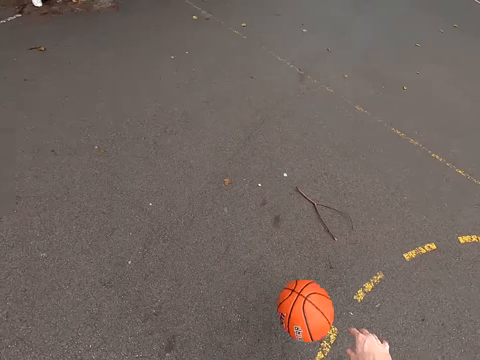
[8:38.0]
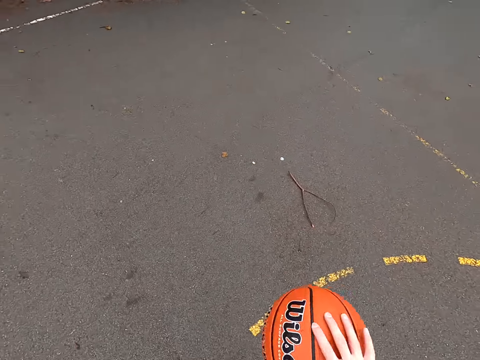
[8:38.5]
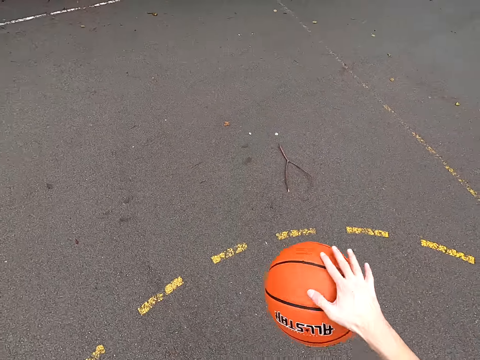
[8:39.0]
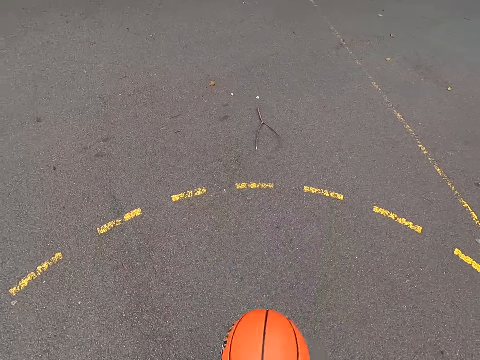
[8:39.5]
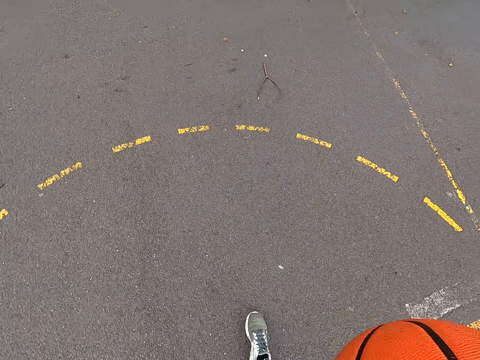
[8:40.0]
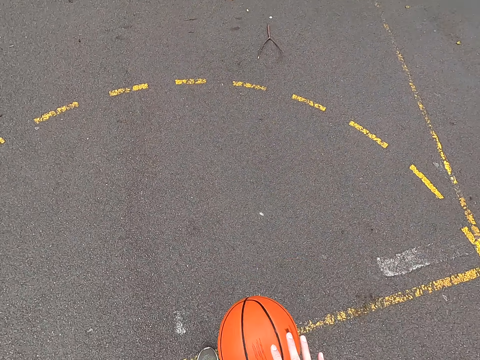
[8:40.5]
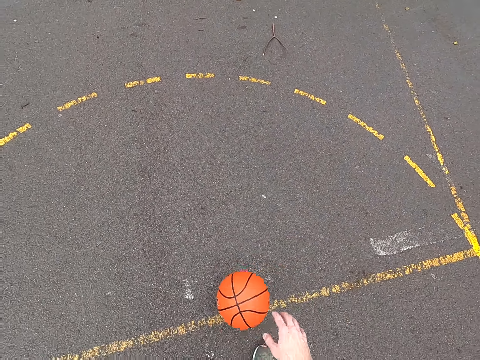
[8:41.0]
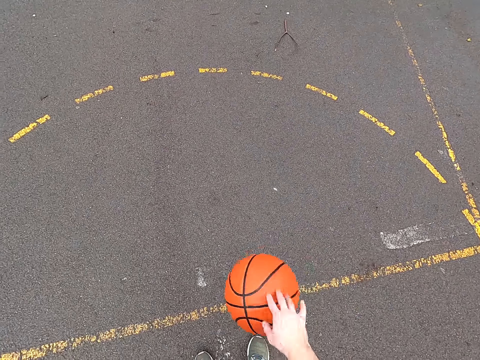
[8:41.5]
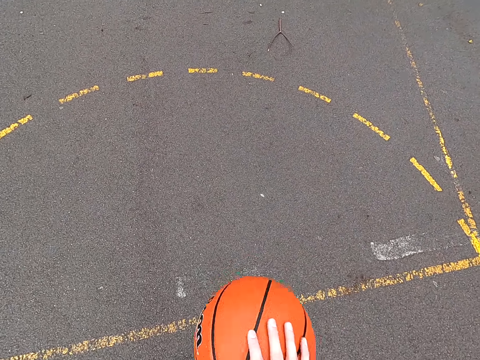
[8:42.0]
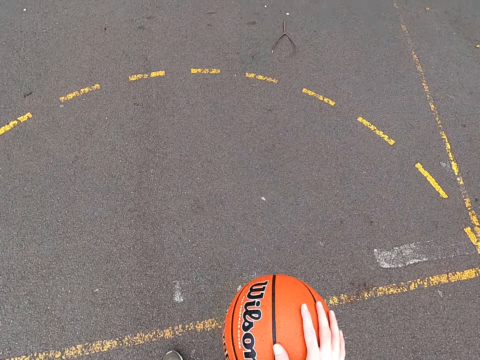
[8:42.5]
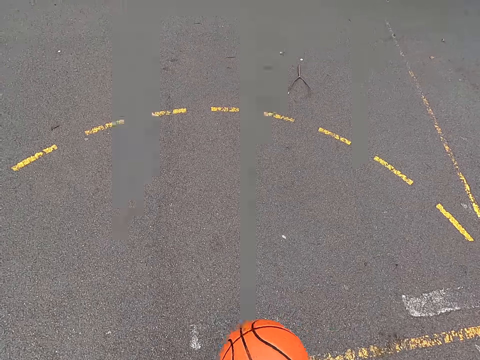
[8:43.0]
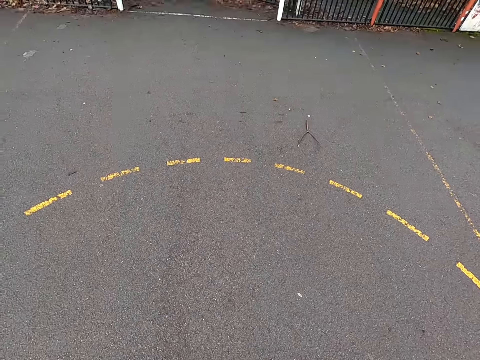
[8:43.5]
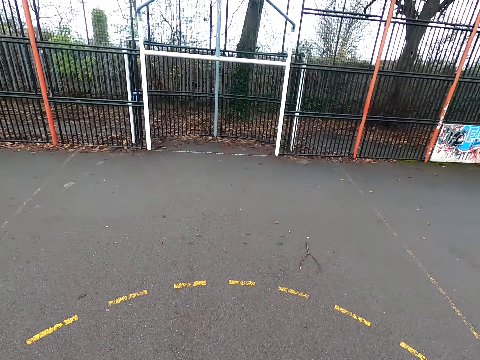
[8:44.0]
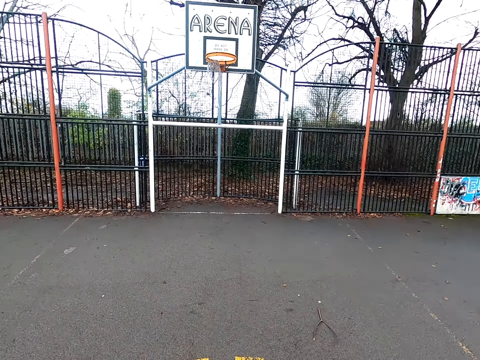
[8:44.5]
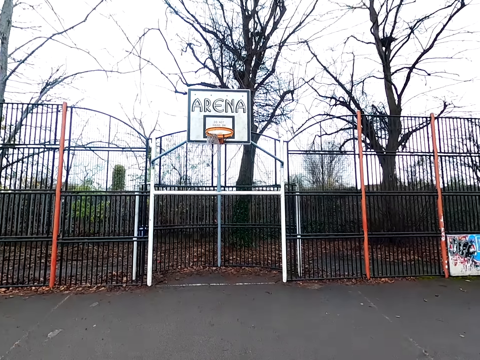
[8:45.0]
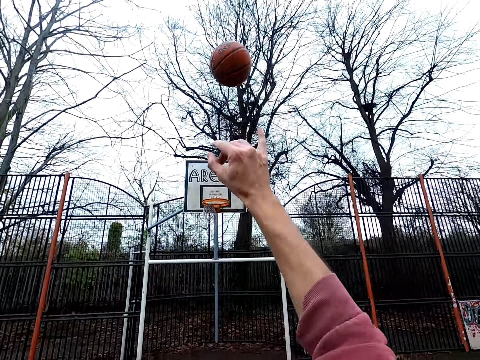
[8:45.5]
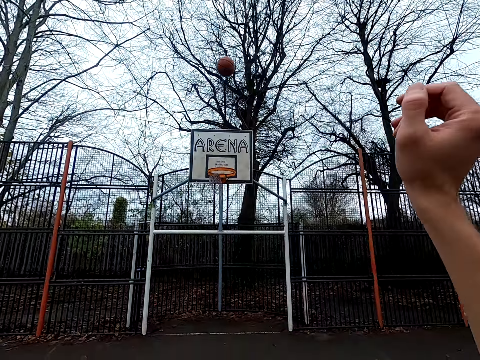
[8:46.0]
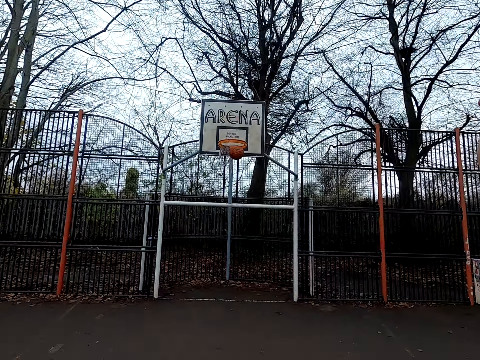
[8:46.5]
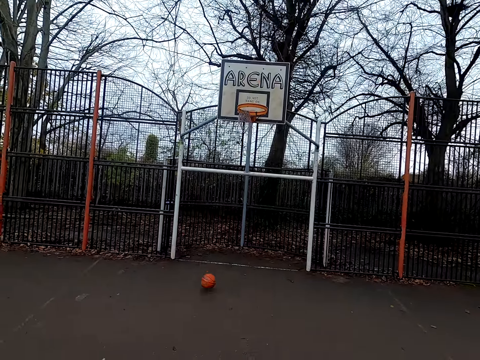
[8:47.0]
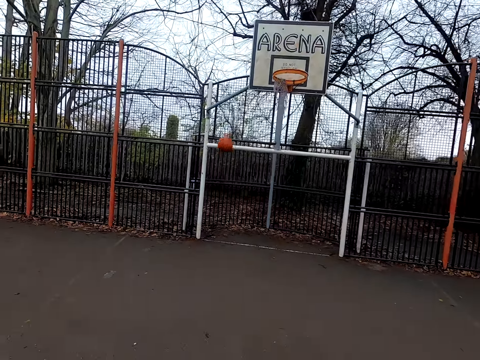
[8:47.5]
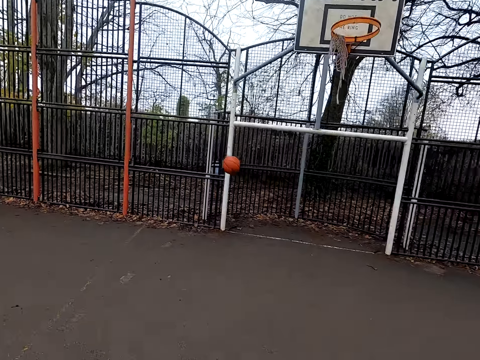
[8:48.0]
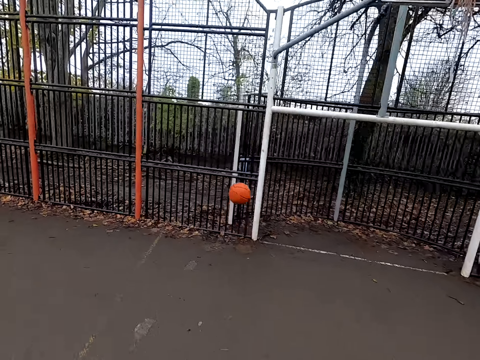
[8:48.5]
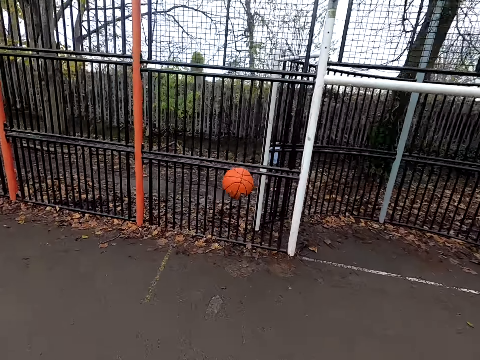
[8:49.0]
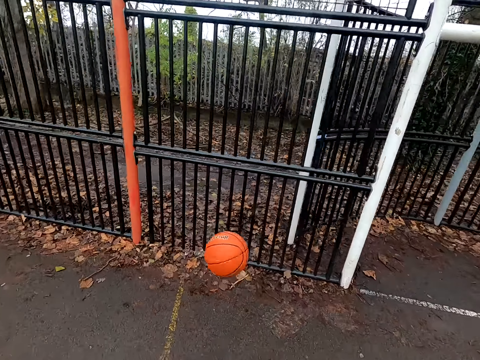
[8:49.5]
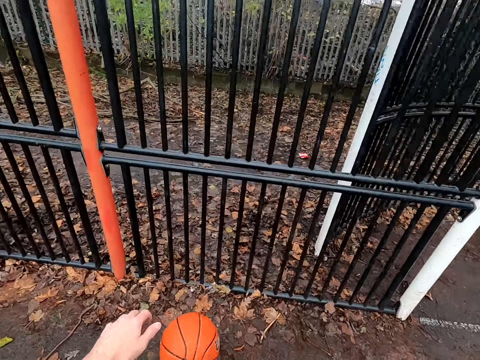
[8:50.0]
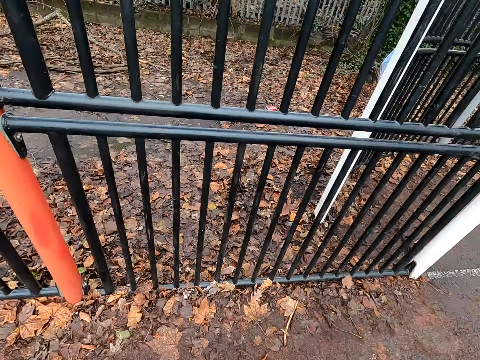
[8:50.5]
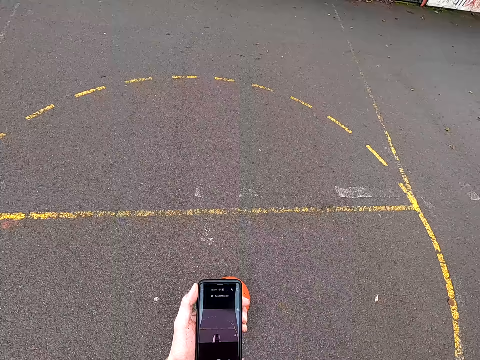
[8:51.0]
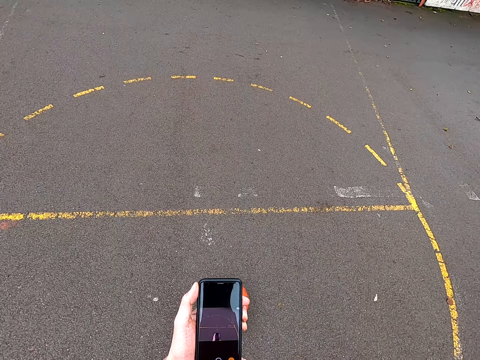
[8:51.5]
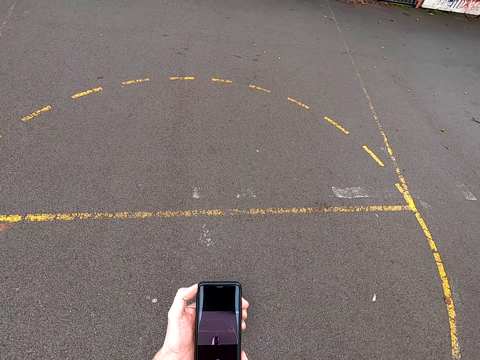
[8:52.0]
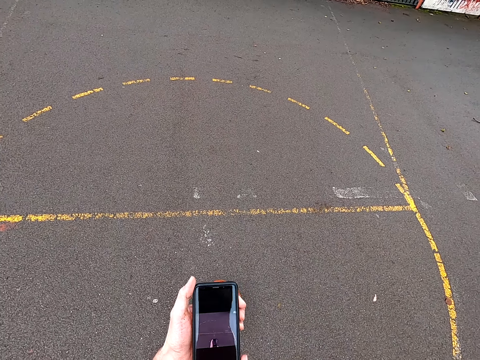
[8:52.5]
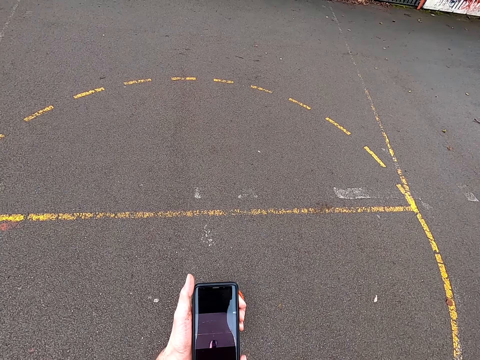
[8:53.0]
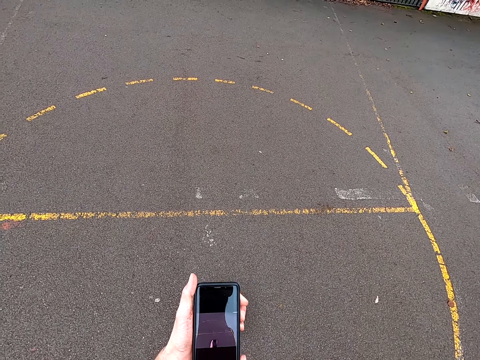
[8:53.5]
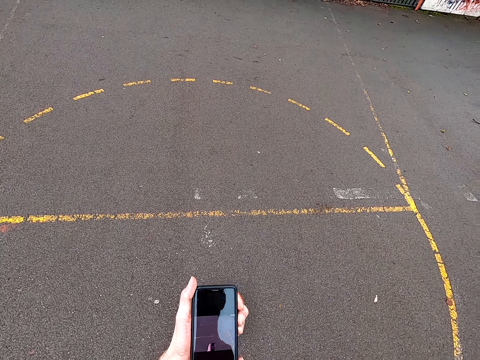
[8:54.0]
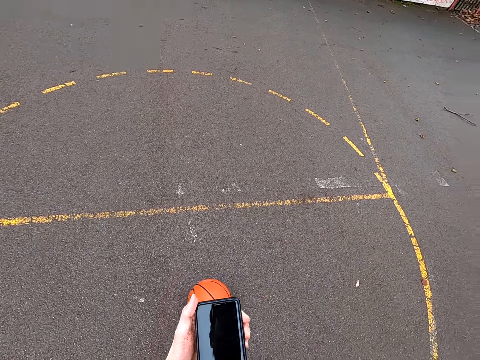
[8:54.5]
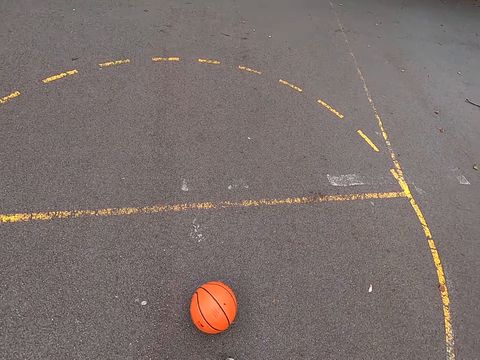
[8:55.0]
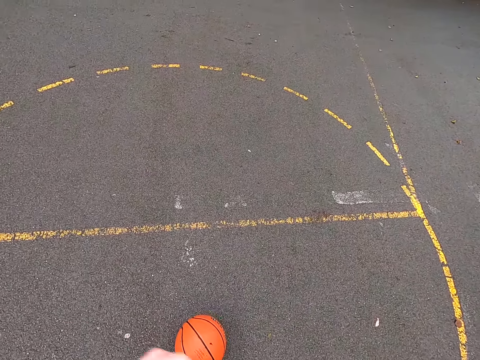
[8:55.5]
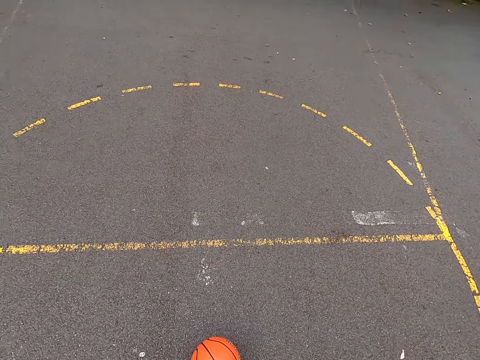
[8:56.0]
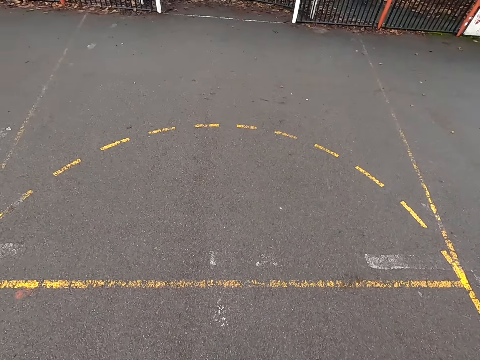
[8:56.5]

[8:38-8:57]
The camera wearer dribbles the ball. They shoot the ball. They walk around. They take the ball and bounce the ball. They check the ball. They scroll the phone.

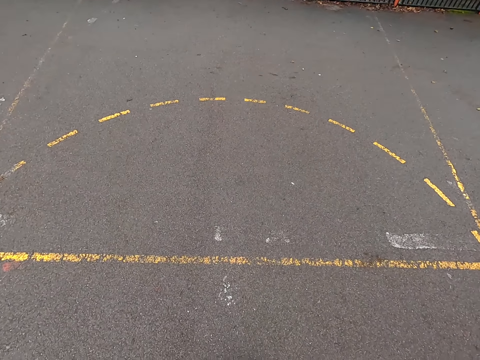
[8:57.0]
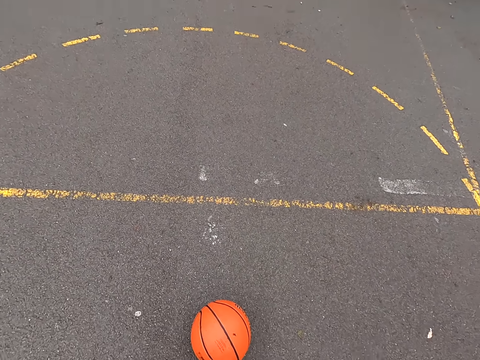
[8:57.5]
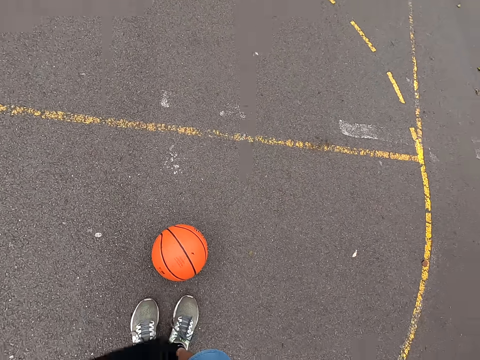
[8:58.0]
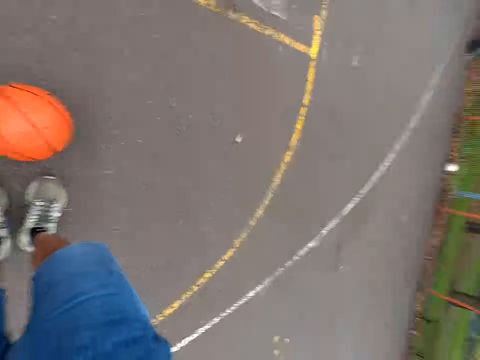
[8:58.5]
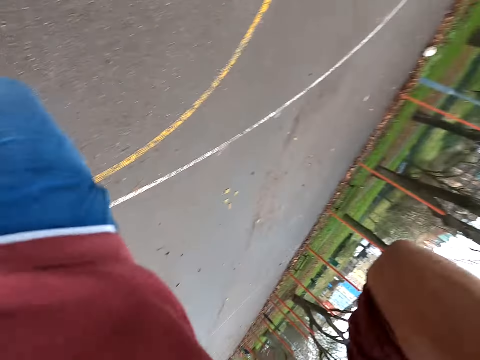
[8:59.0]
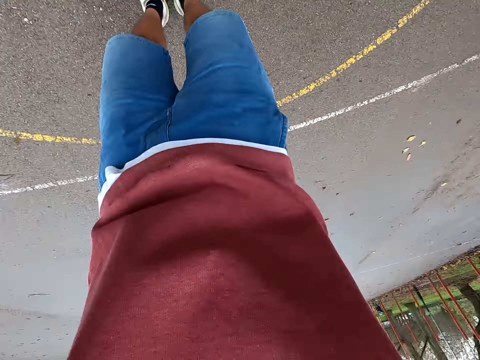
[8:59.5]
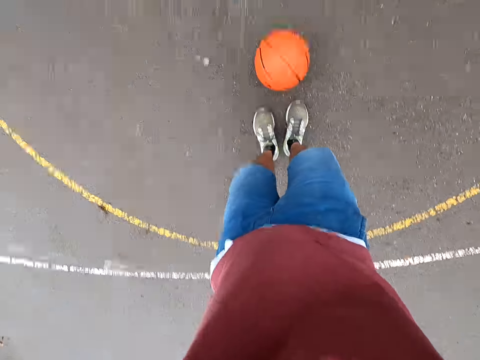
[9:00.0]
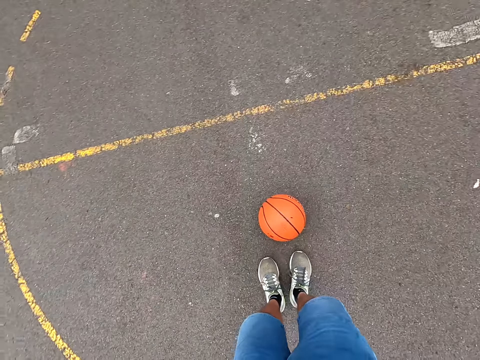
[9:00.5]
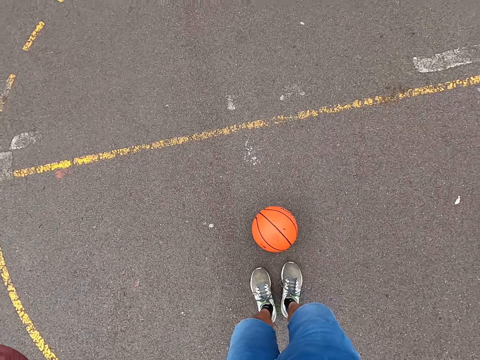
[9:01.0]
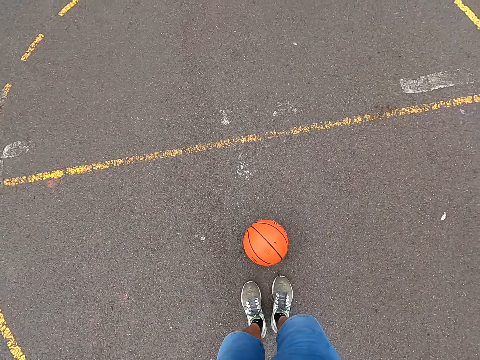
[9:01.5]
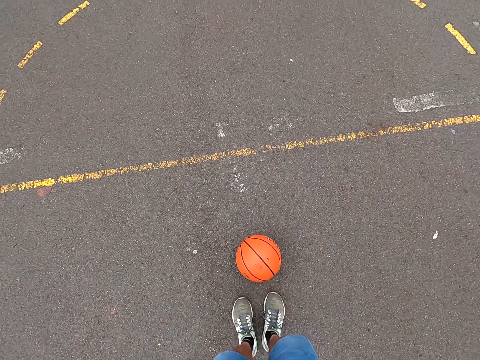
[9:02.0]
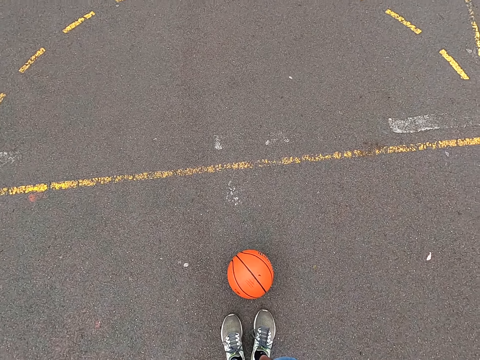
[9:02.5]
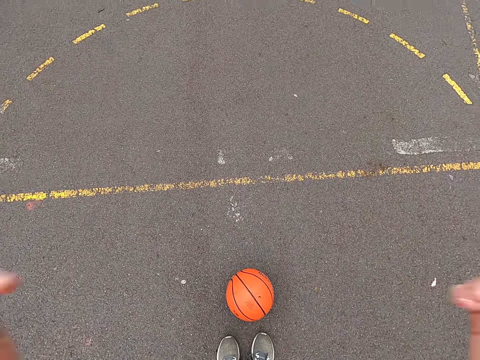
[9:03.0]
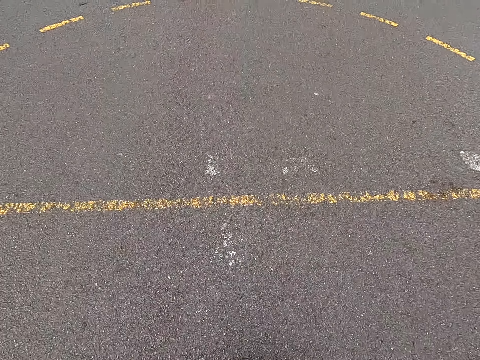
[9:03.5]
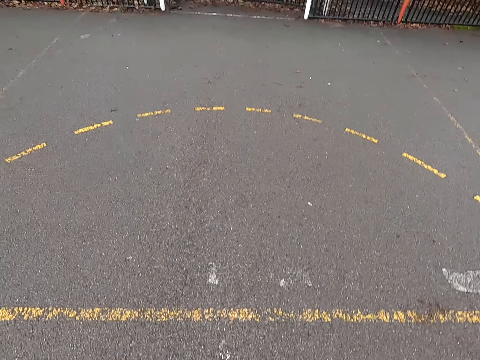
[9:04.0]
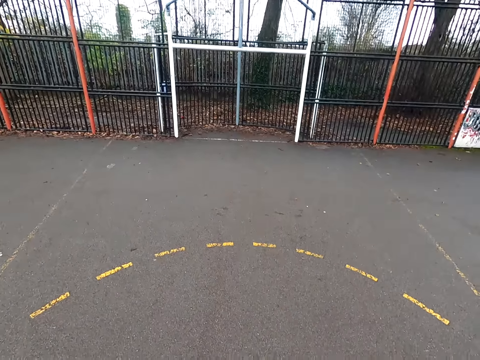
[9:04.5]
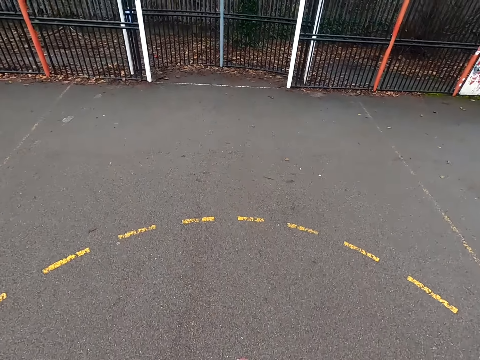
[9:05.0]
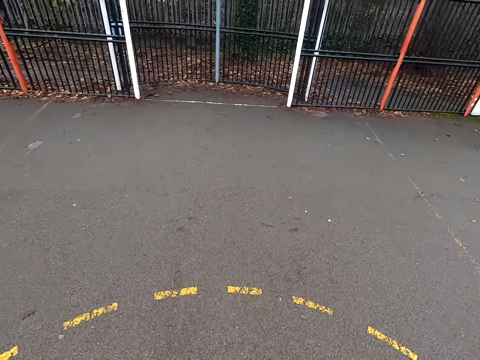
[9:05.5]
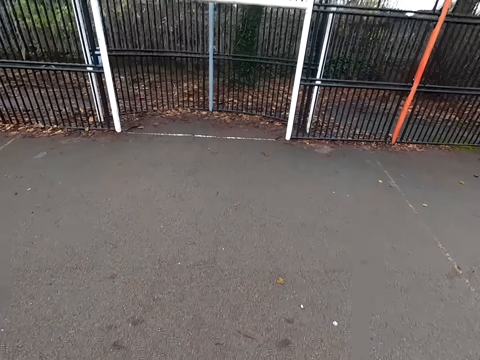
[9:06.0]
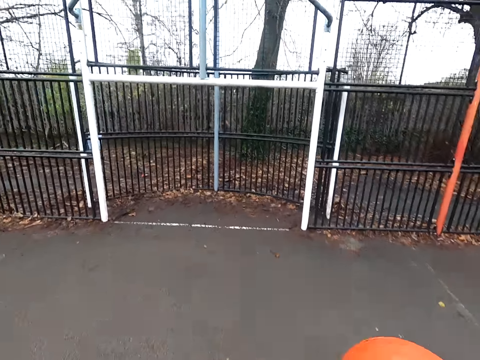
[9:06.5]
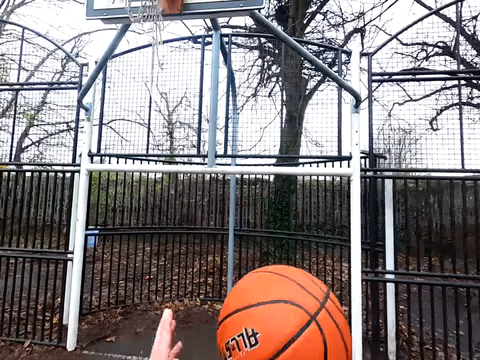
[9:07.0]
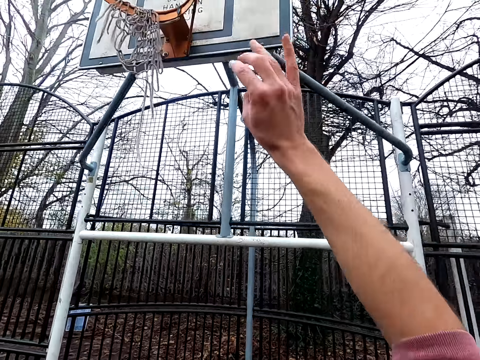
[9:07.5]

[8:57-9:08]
The camera wearer looks around. They adjust the camera. They pick up the ball. They dribble the ball. They walk around.
